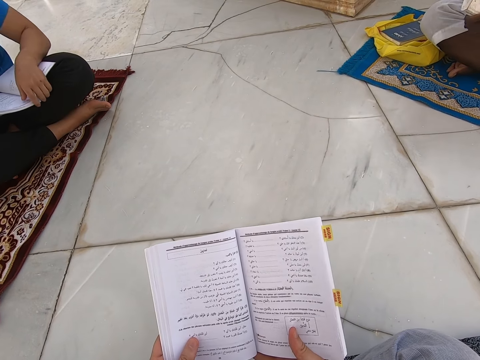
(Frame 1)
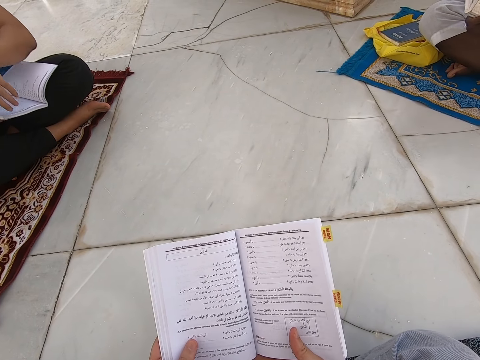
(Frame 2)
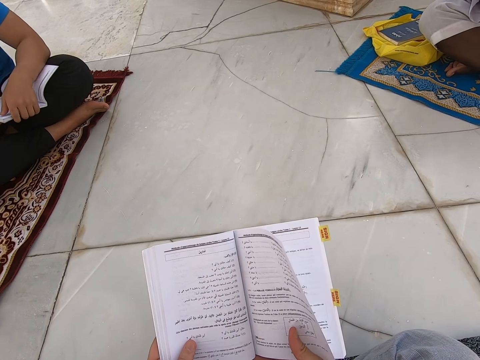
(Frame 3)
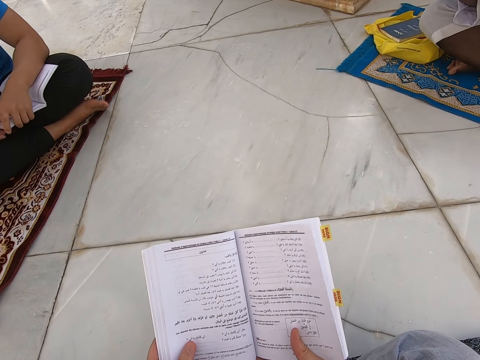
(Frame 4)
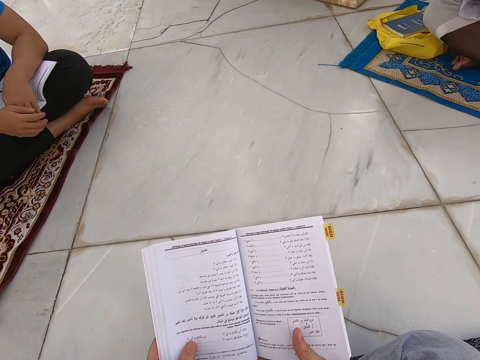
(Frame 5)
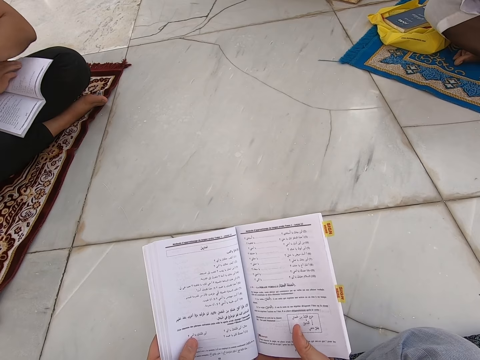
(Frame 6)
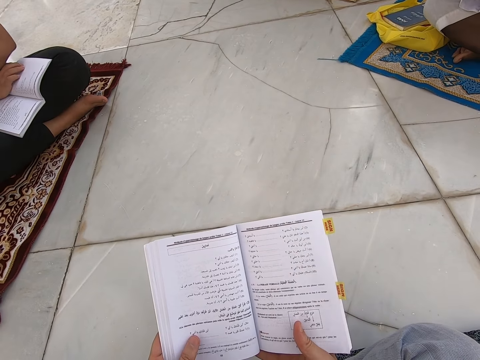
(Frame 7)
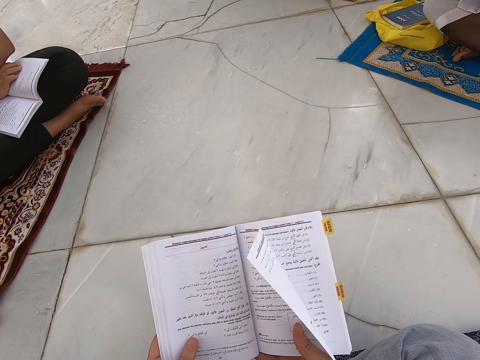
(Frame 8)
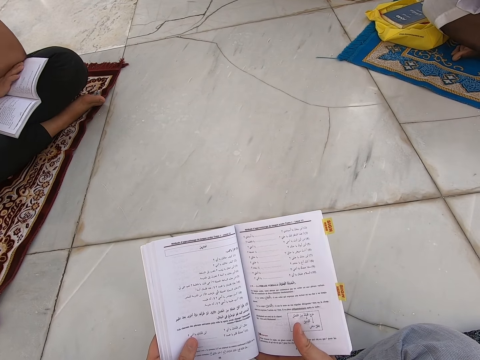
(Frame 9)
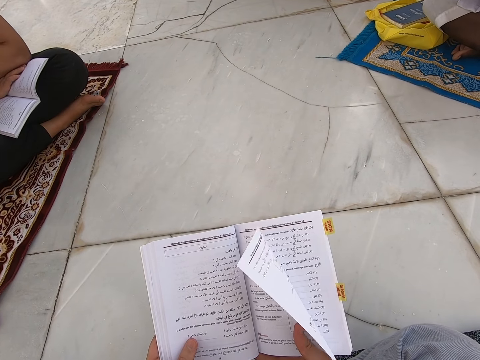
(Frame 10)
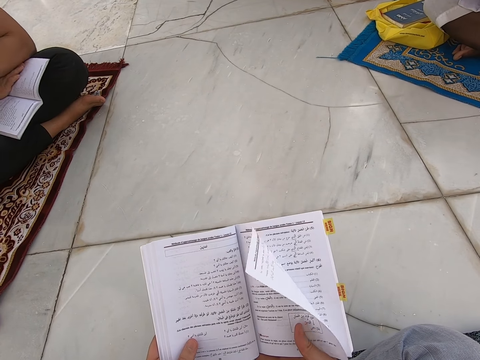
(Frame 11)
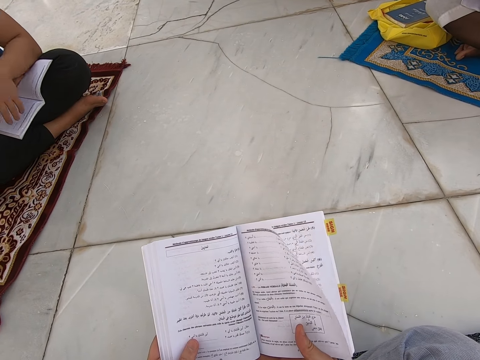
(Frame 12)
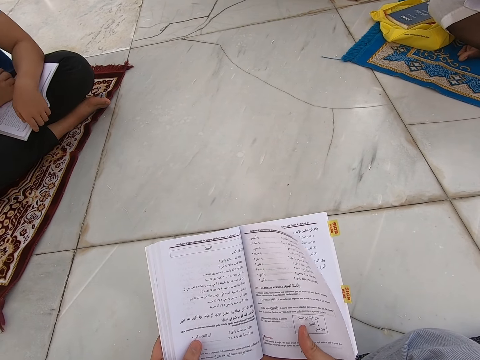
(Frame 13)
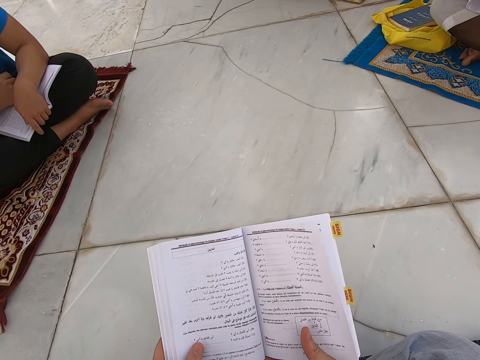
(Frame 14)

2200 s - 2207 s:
A person puts their legs together.

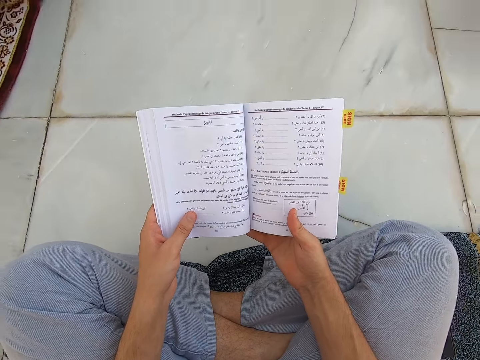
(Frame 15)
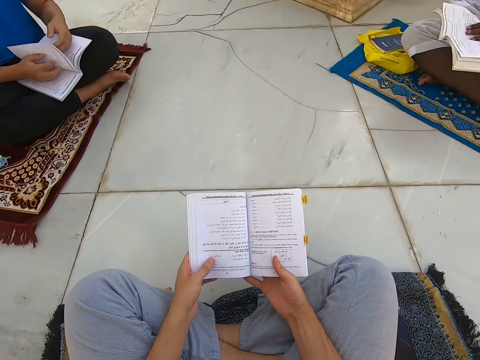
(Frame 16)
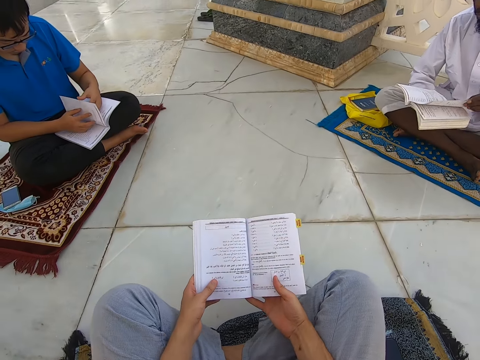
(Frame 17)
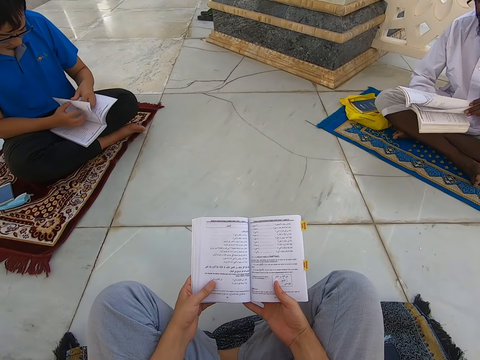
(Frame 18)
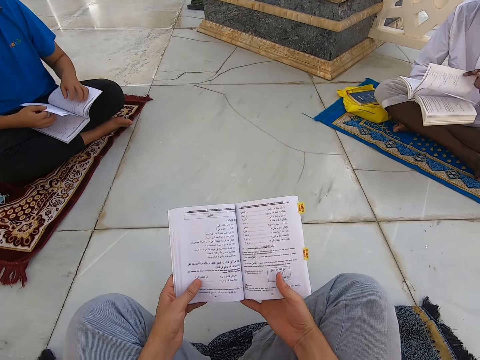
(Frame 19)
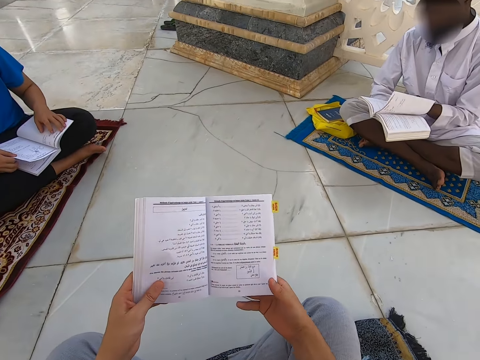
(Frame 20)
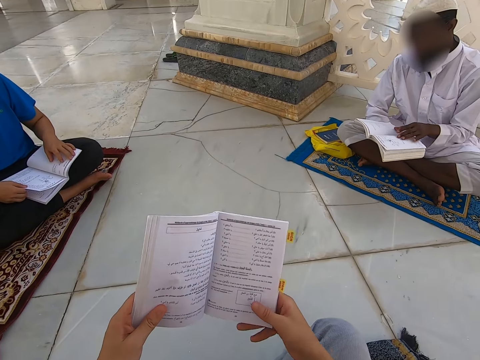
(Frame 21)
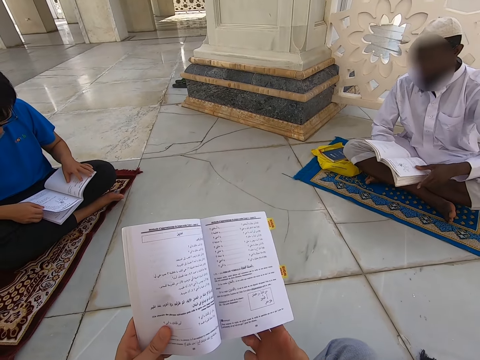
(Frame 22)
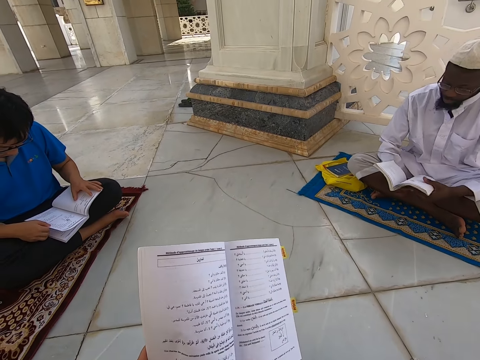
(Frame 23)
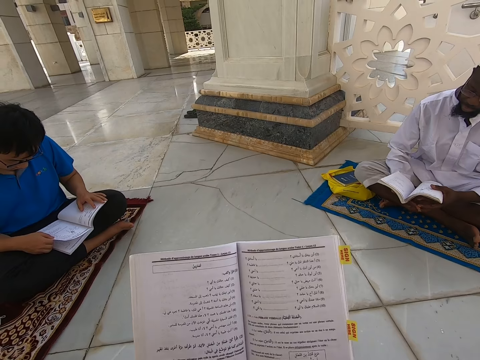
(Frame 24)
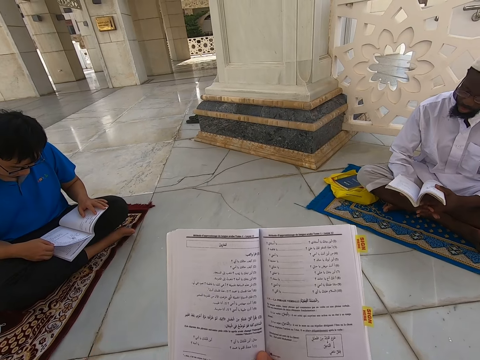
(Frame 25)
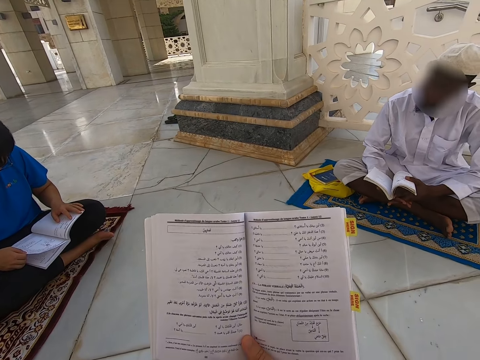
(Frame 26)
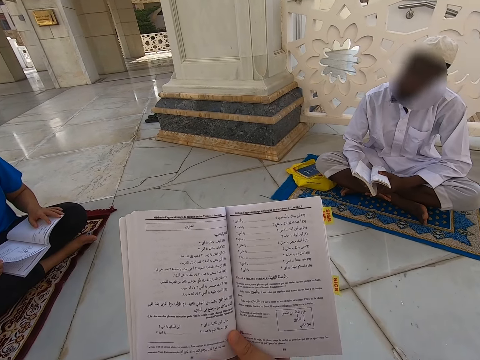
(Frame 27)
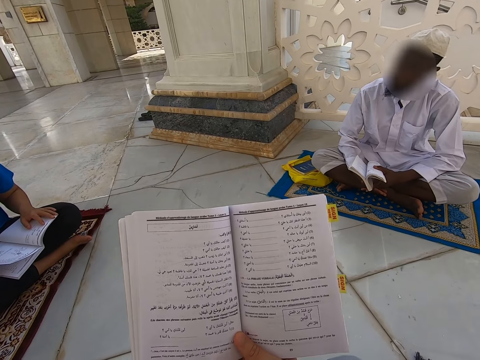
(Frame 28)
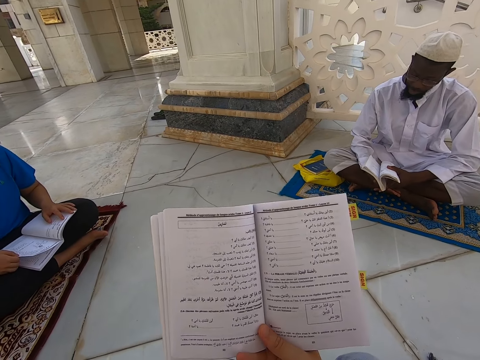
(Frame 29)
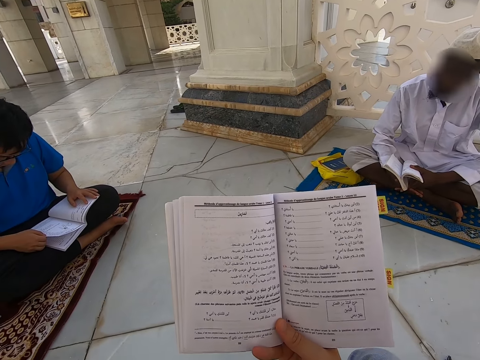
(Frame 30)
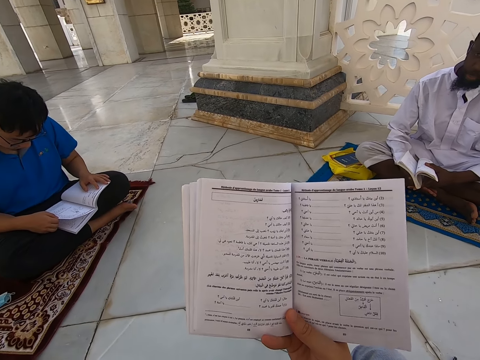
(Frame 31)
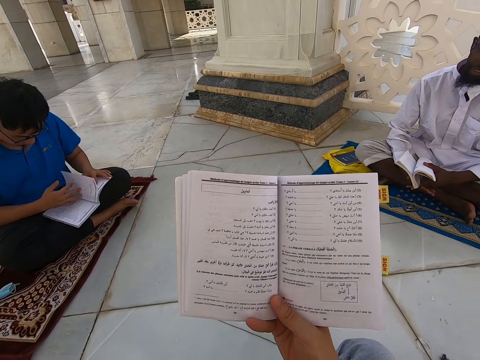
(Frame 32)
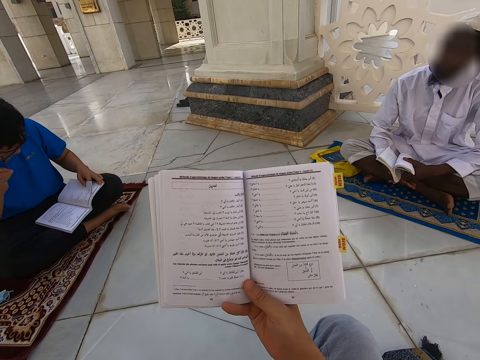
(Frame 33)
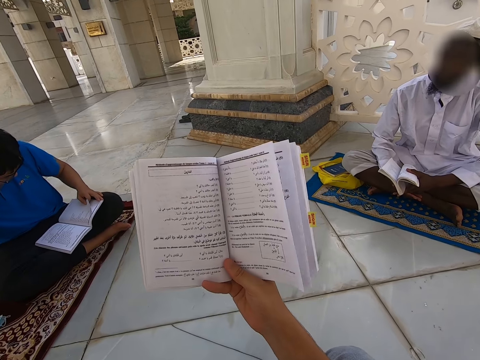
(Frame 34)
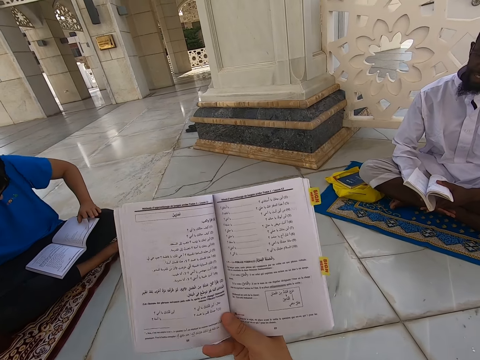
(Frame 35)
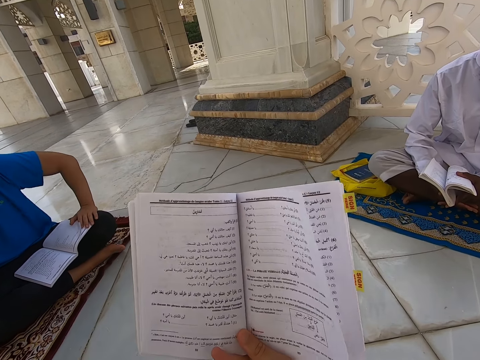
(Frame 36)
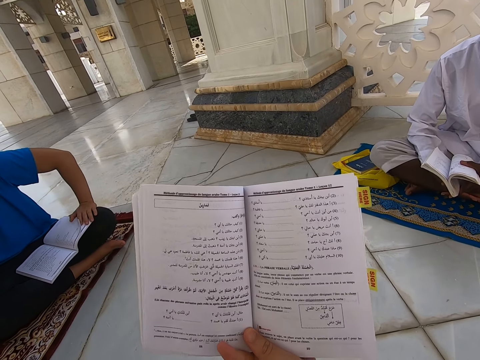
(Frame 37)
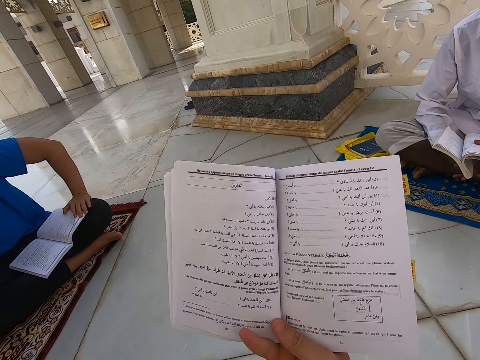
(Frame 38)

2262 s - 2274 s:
A person opens a new page of the book. The camera wearer raises the book up.

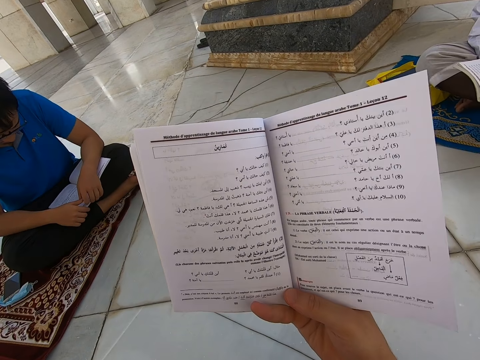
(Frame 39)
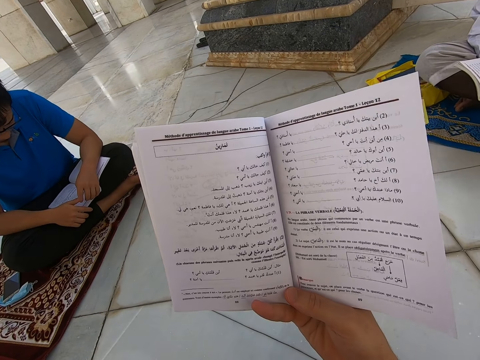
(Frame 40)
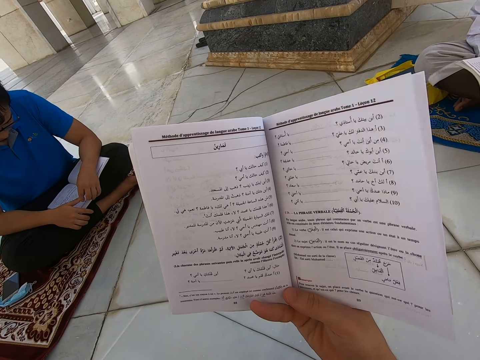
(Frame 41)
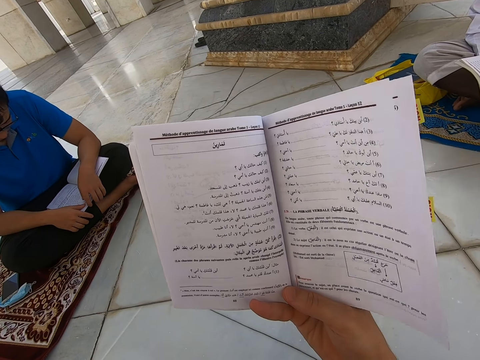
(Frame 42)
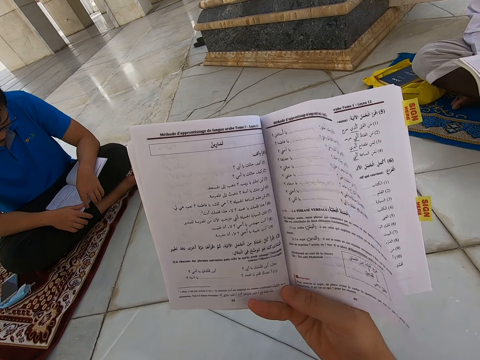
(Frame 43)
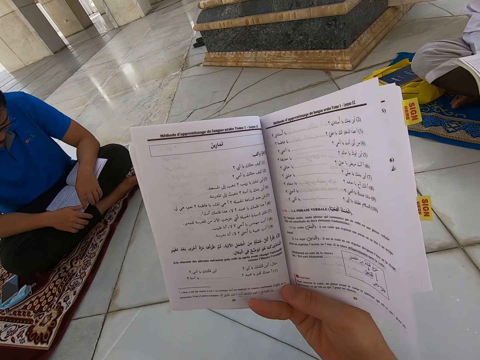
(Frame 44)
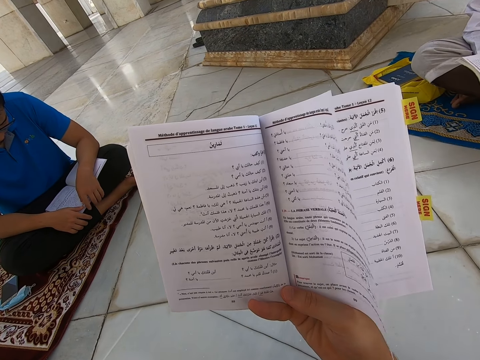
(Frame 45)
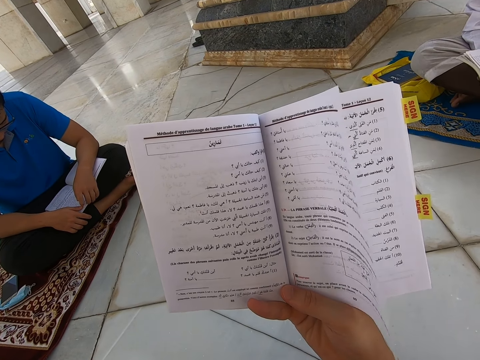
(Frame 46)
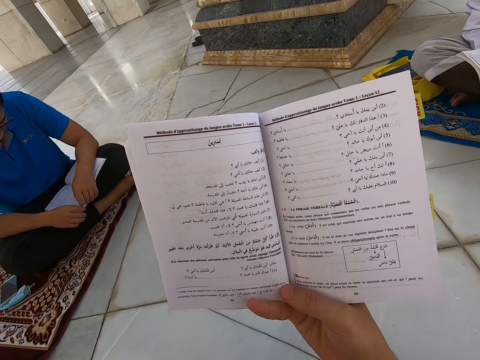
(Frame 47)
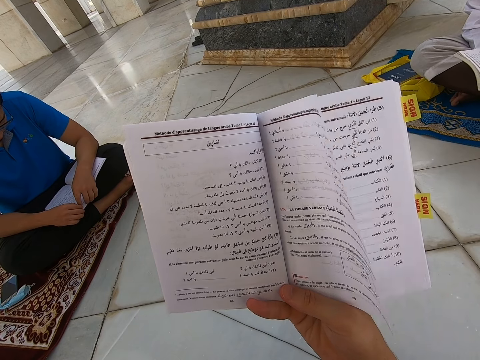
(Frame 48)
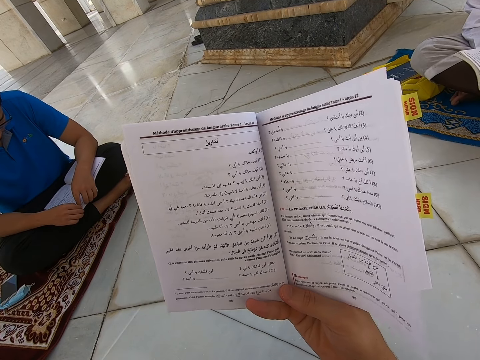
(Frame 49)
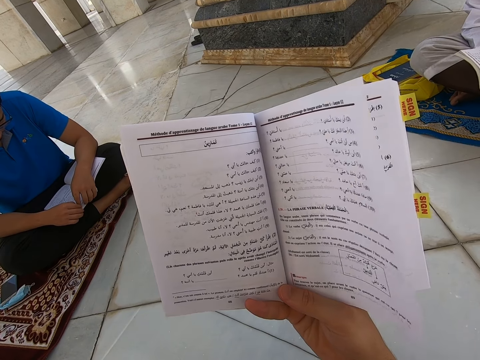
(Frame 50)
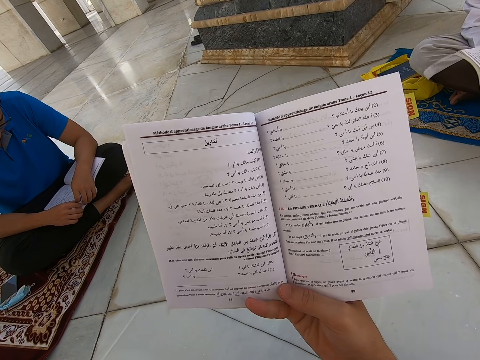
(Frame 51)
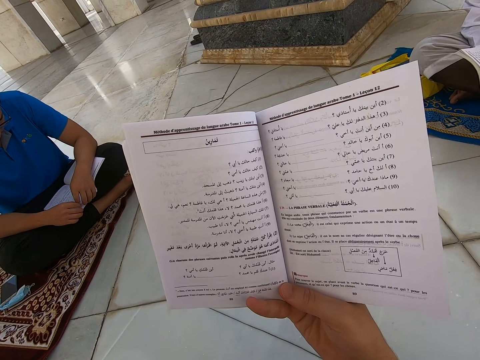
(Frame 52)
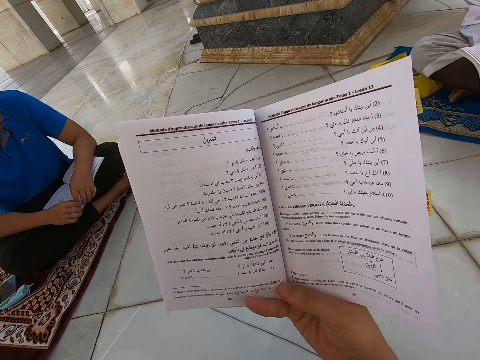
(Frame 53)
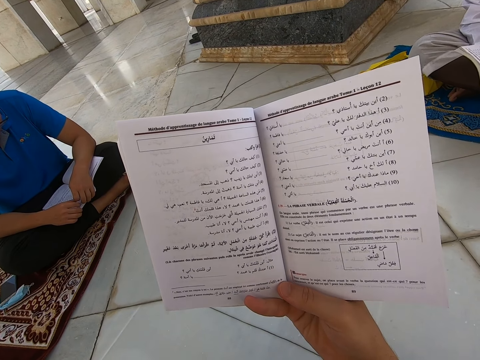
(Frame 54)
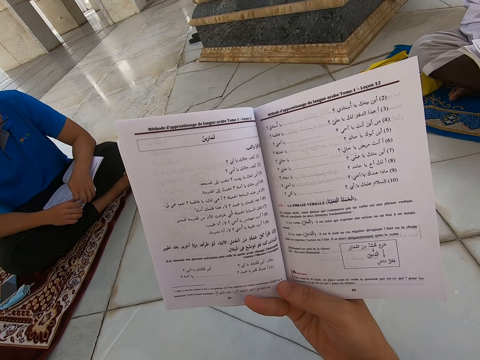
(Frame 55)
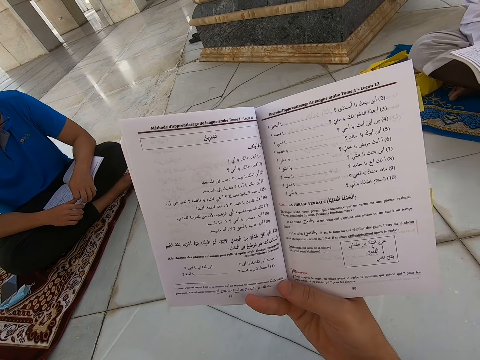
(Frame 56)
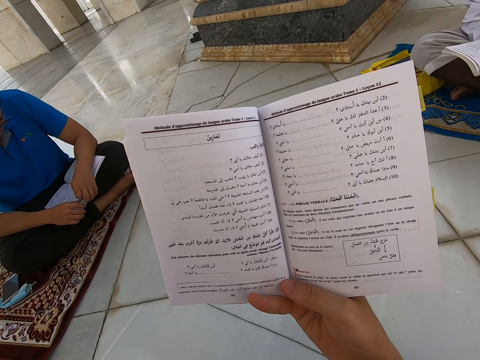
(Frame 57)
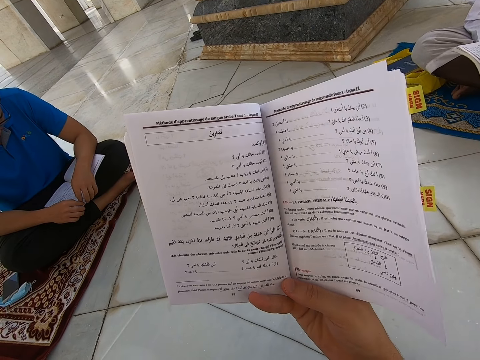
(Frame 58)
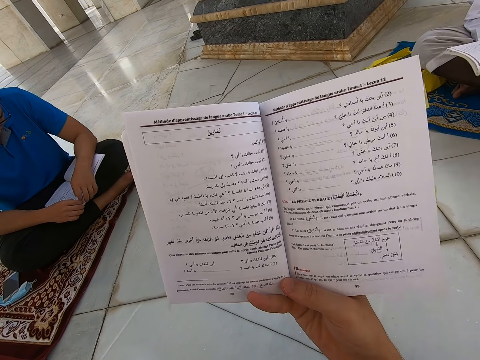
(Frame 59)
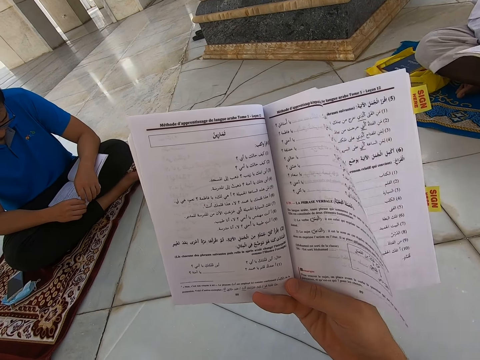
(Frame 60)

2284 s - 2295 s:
A person touches the book.
